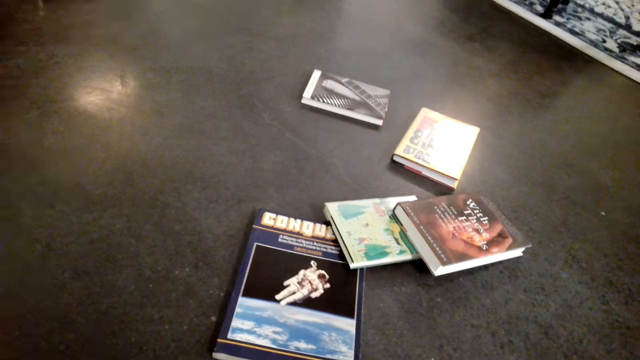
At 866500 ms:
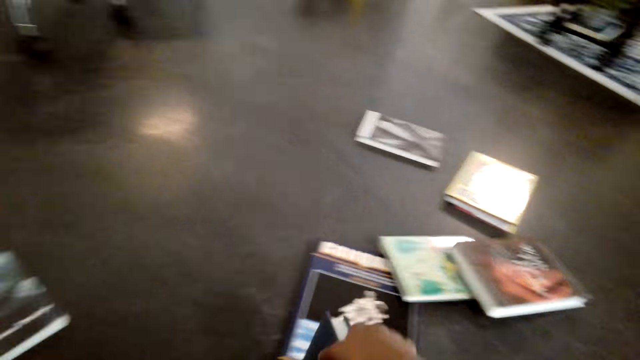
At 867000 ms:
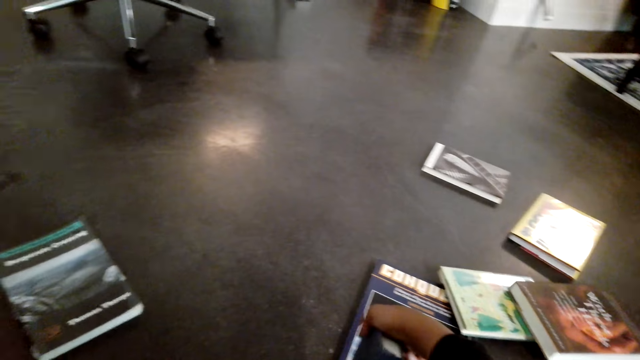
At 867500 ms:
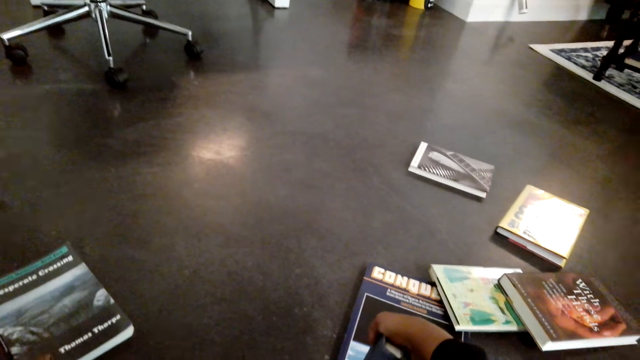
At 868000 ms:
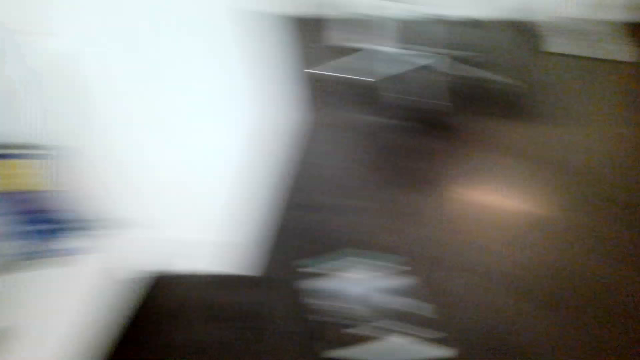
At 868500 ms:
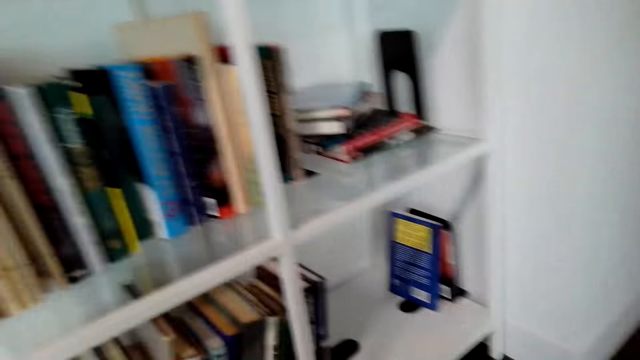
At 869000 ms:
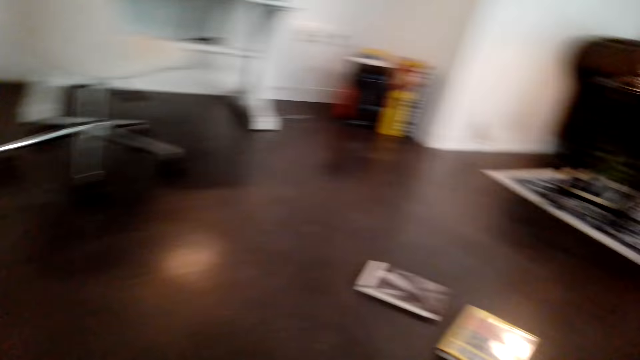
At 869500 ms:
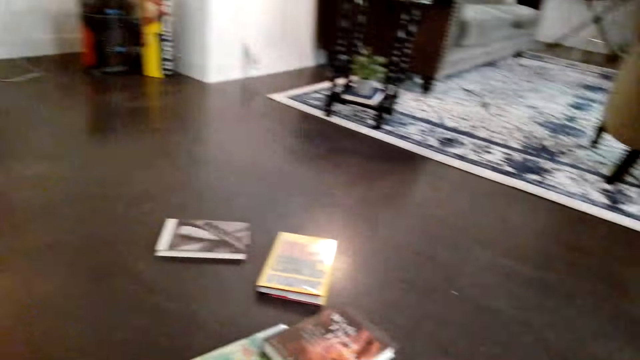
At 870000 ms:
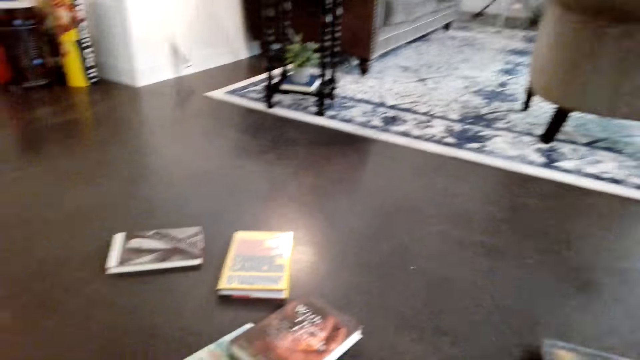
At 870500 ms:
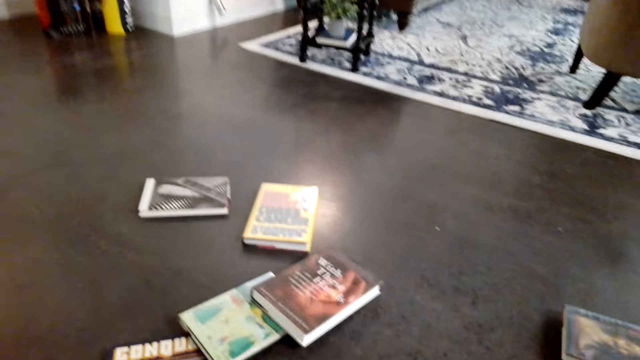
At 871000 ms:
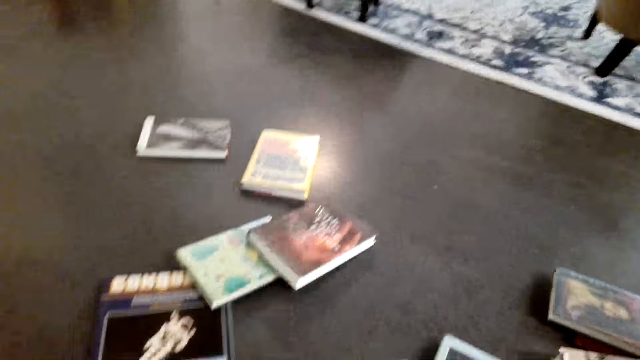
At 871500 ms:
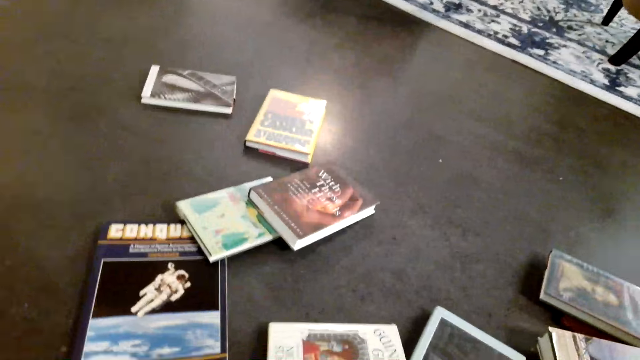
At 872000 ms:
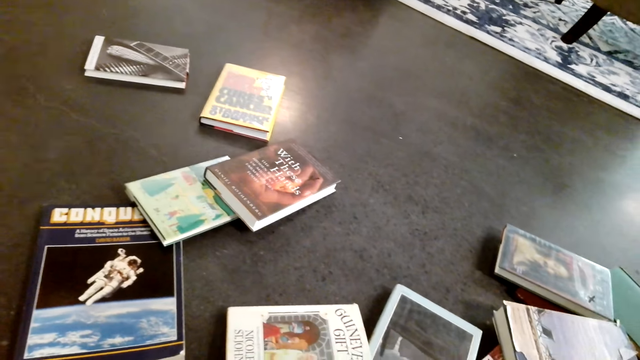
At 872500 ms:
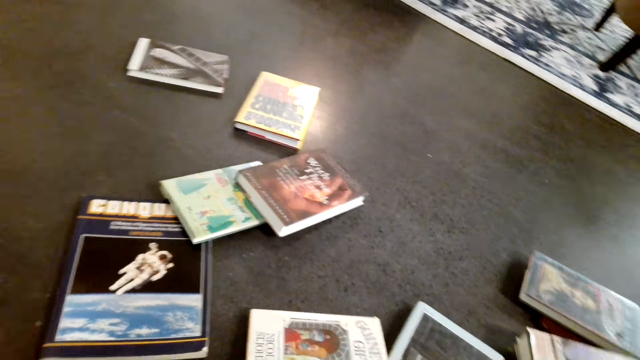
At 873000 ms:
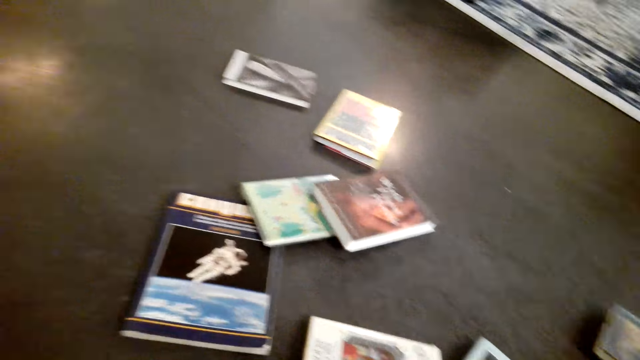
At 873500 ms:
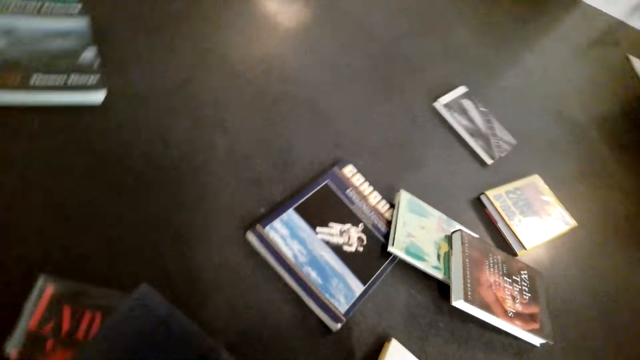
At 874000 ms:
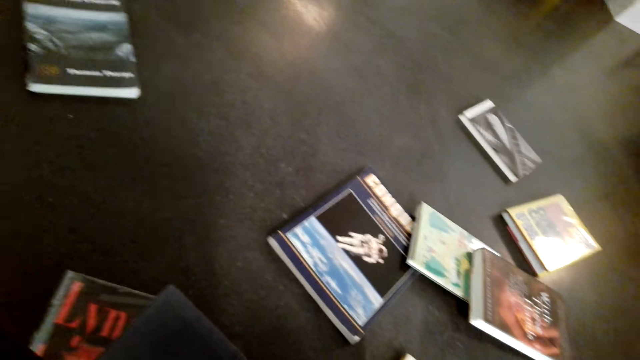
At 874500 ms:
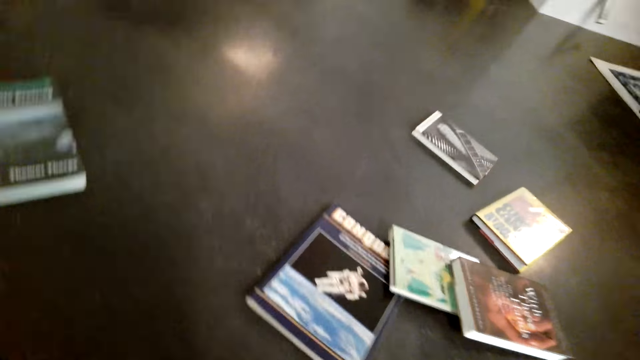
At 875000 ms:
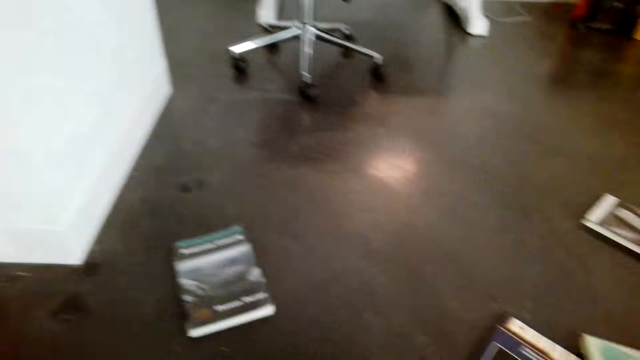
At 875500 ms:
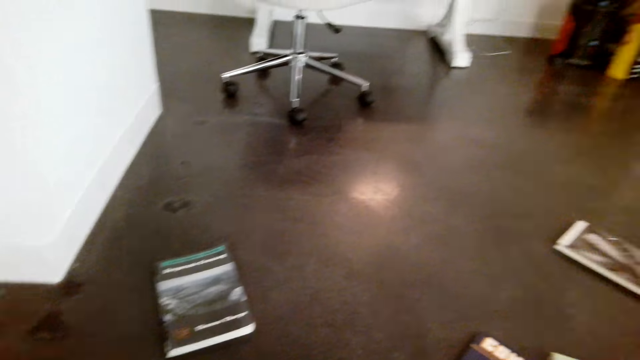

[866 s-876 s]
The camera wearer picks up a book. They look around.

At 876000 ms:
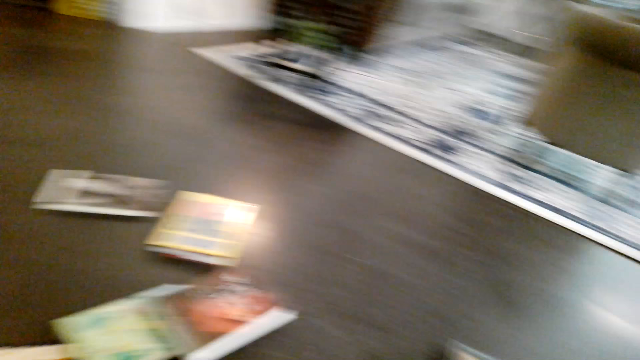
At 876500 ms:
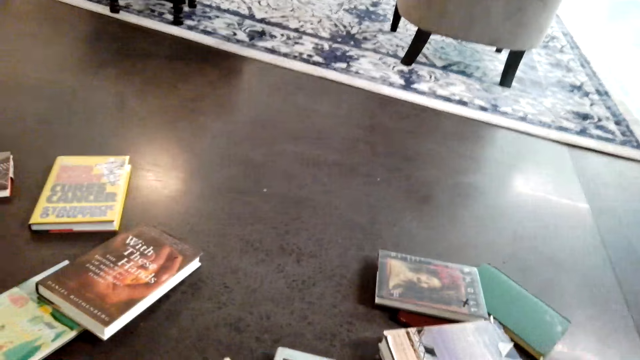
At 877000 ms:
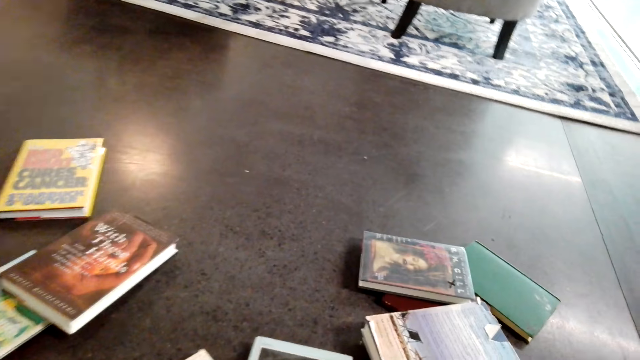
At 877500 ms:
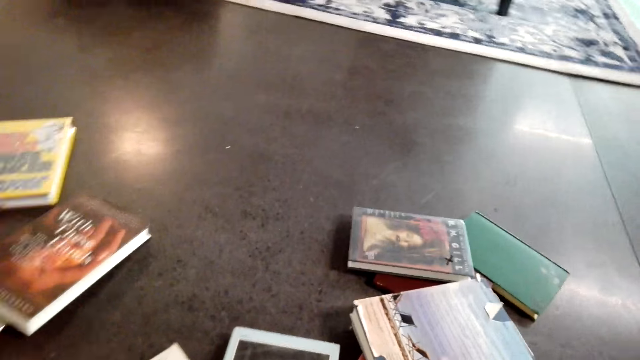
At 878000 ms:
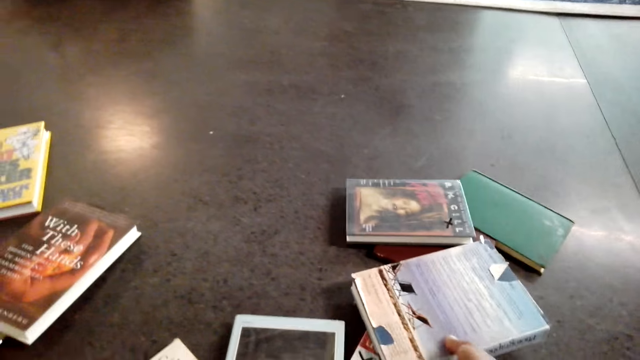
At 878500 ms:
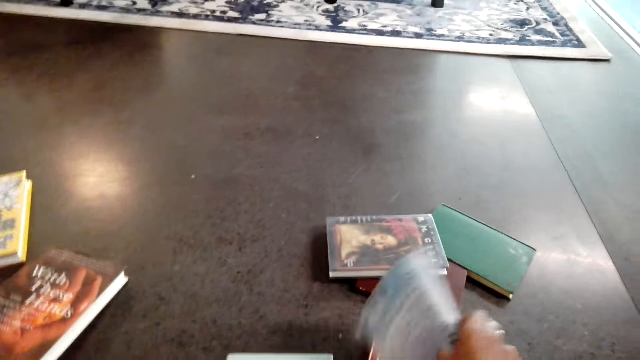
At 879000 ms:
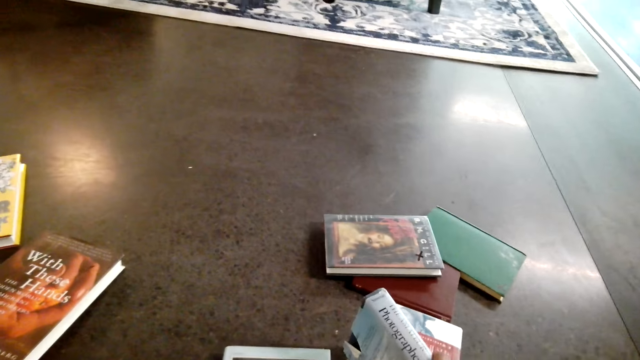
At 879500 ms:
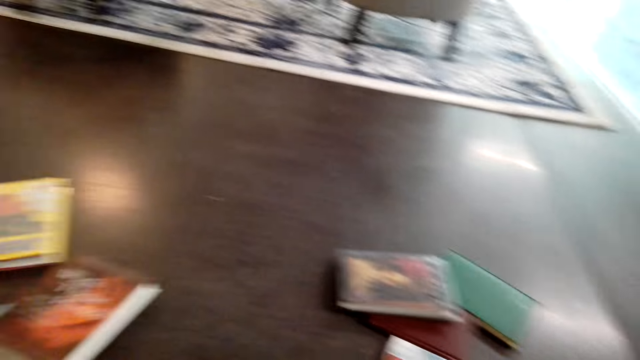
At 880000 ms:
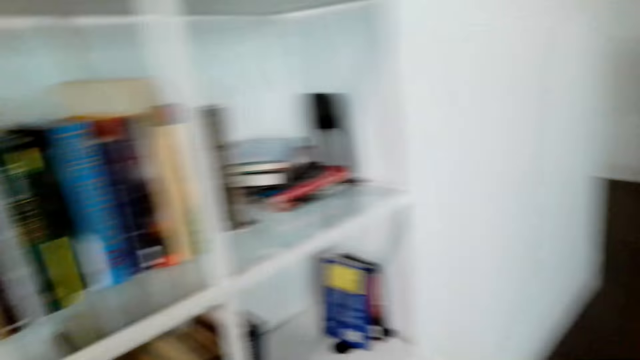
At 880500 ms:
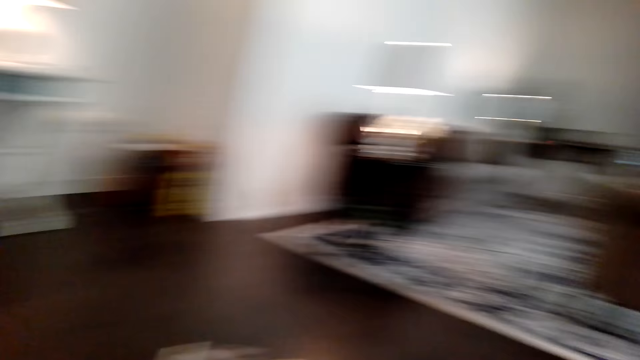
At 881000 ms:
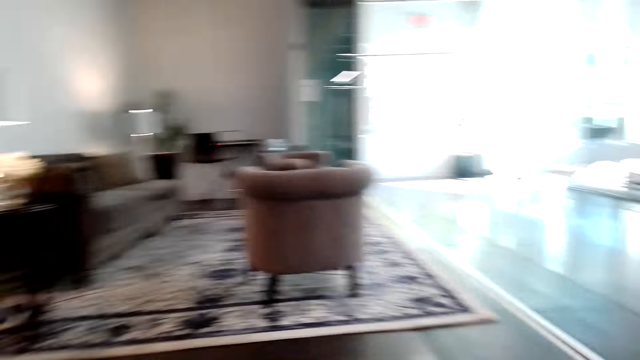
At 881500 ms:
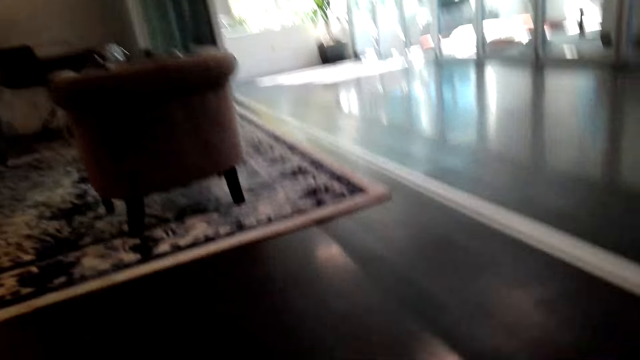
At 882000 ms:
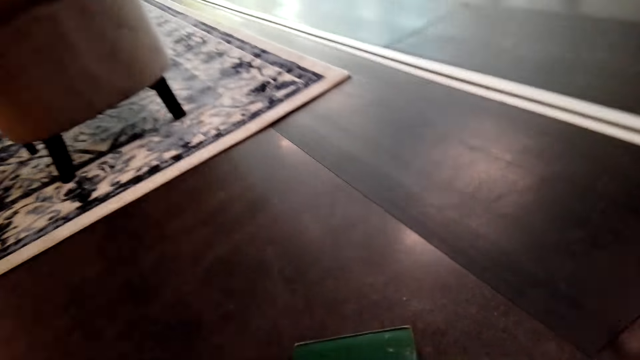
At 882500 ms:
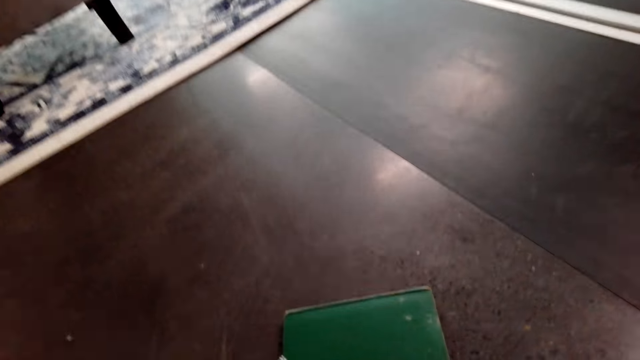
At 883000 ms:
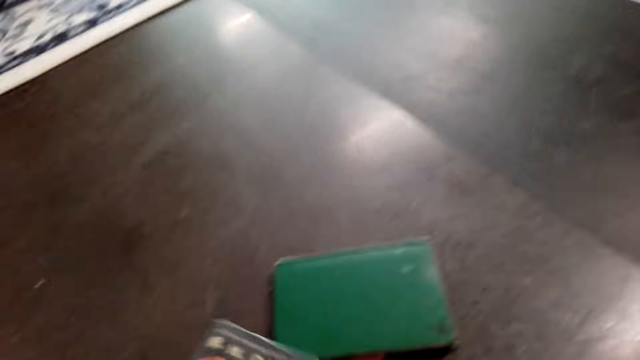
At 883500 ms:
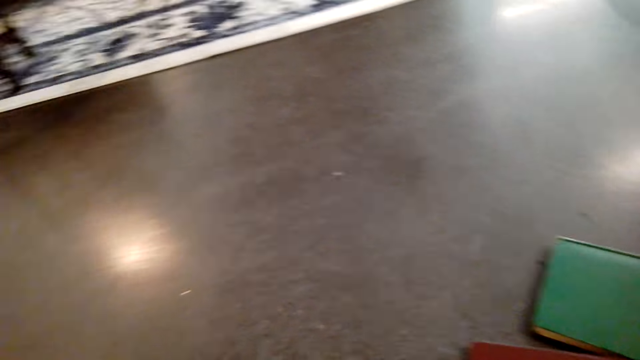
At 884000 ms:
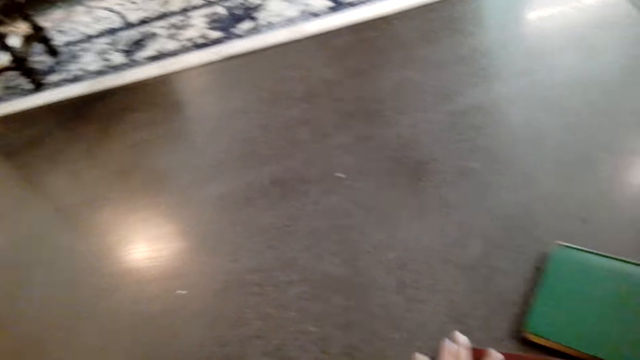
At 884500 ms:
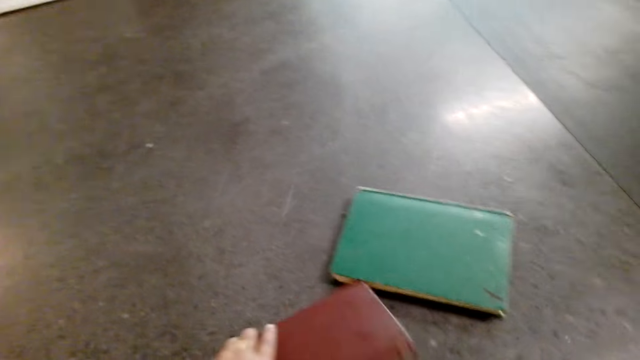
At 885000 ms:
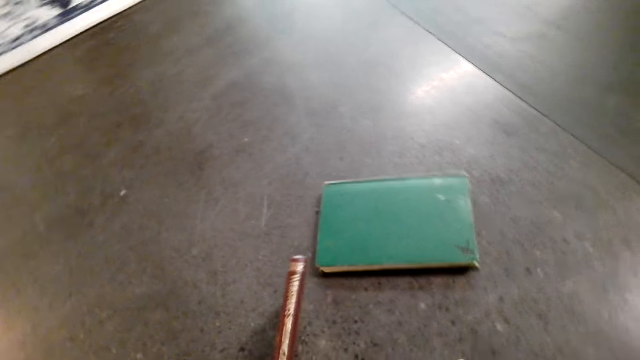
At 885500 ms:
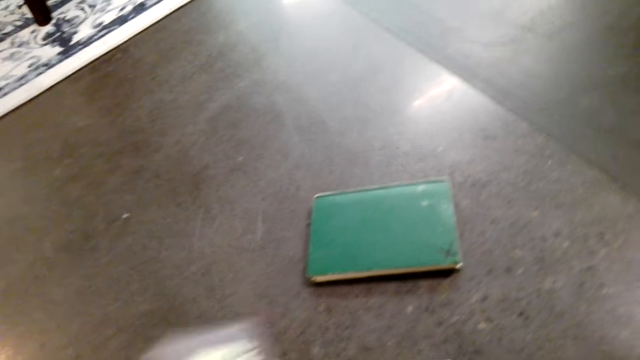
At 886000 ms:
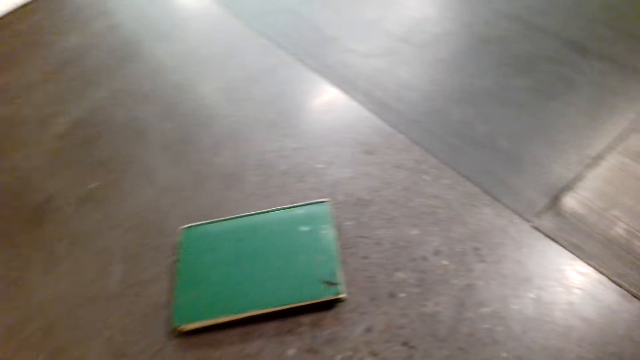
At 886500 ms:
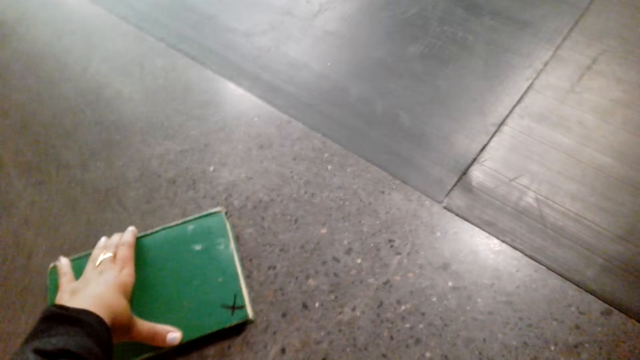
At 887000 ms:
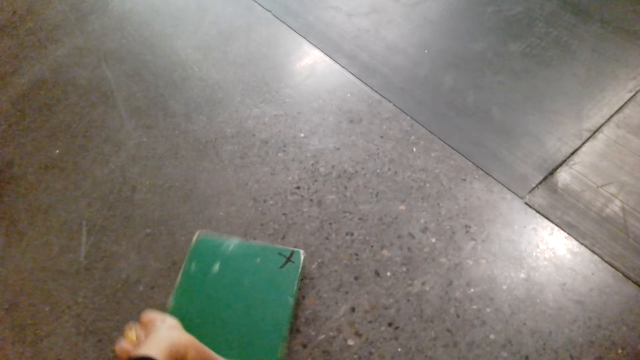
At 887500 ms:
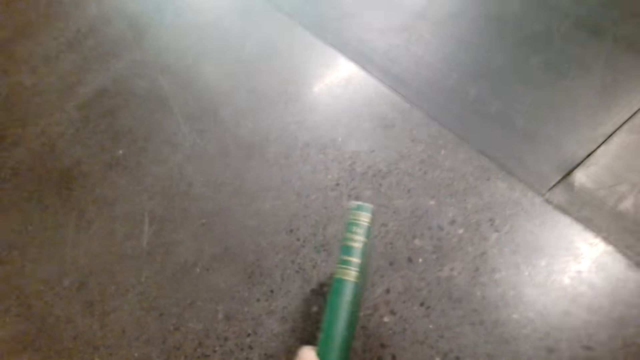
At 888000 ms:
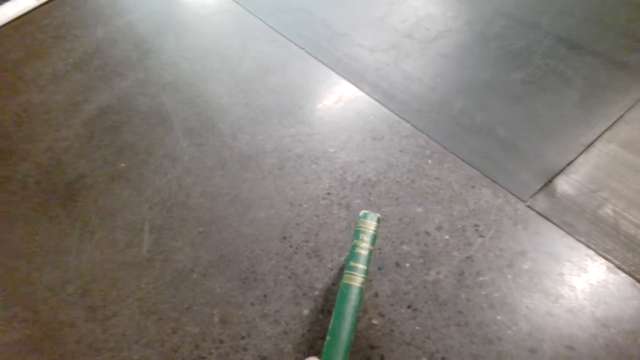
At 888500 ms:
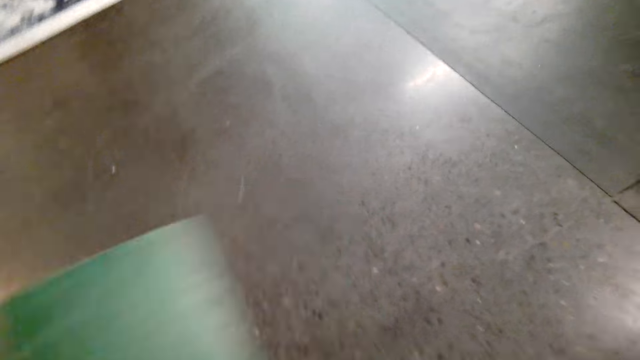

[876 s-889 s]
The camera wearer picks up a book. They look around. They pick up a book. They look at the book. They pick up the book.
